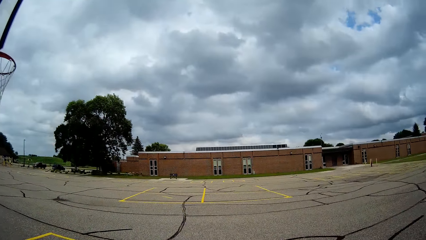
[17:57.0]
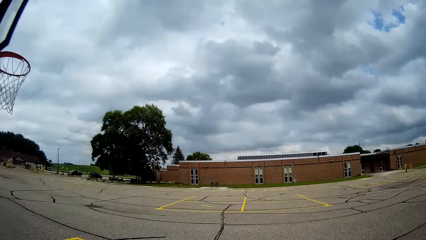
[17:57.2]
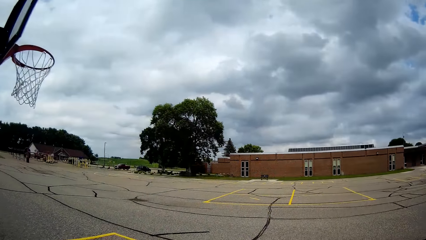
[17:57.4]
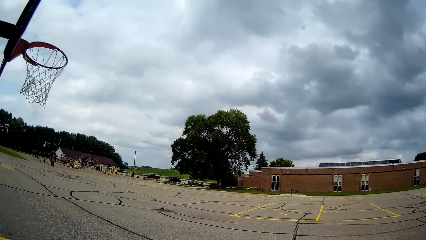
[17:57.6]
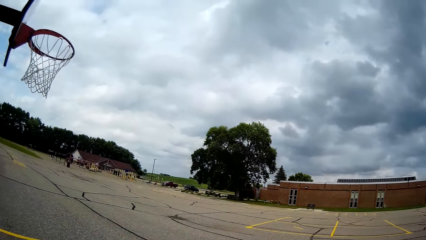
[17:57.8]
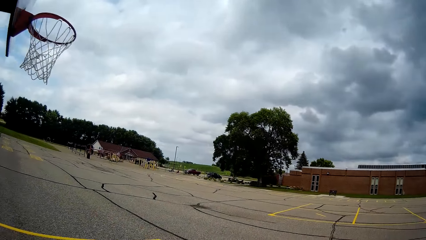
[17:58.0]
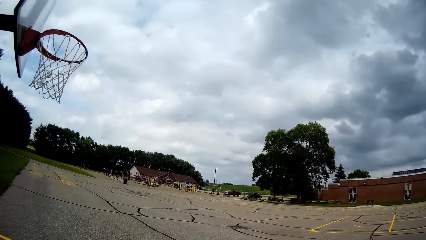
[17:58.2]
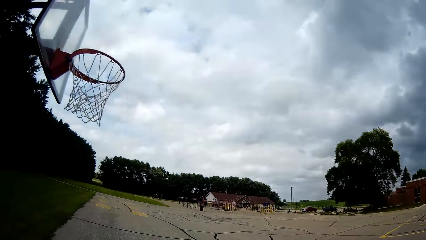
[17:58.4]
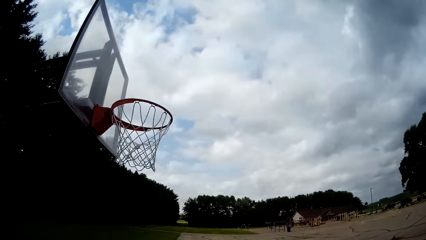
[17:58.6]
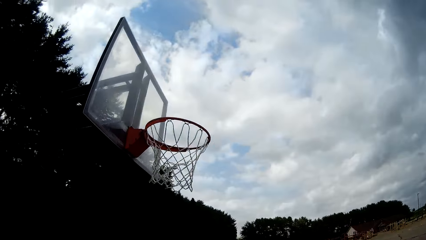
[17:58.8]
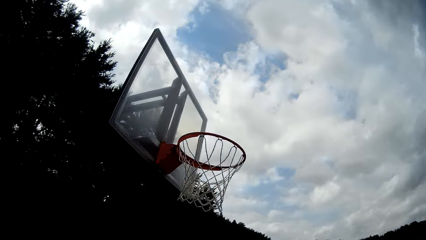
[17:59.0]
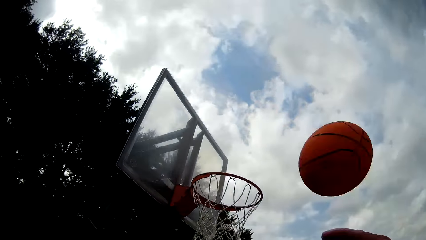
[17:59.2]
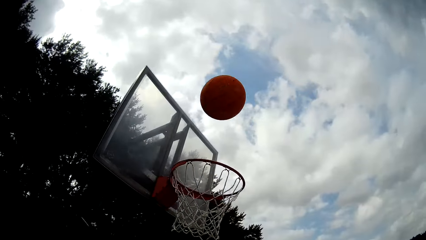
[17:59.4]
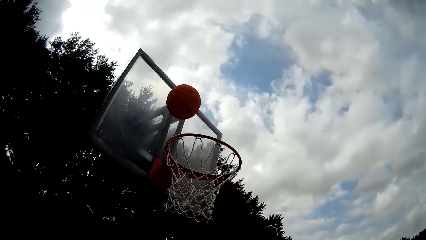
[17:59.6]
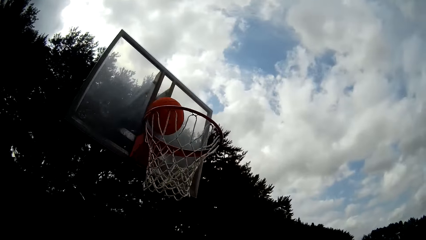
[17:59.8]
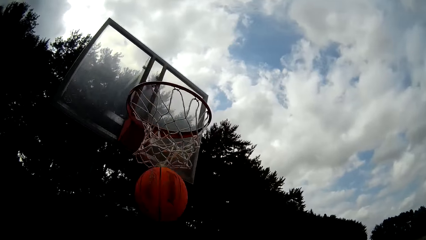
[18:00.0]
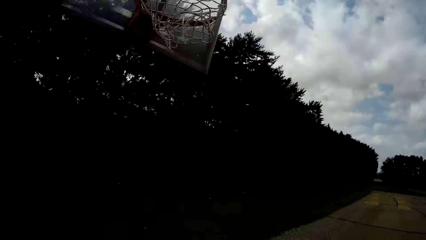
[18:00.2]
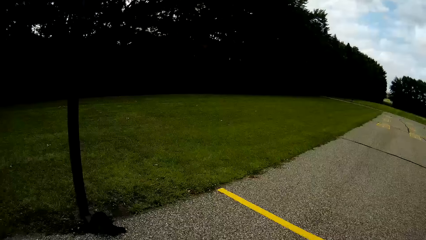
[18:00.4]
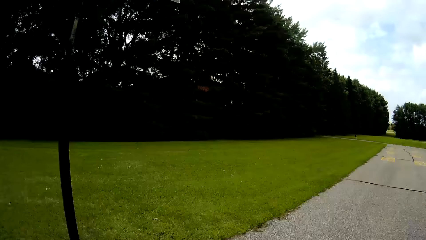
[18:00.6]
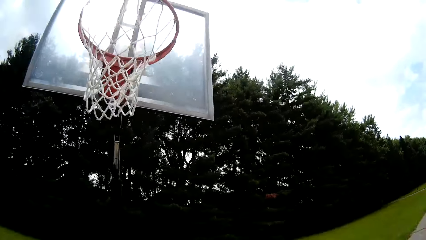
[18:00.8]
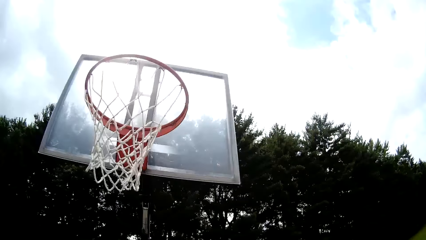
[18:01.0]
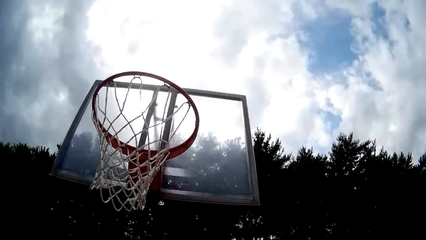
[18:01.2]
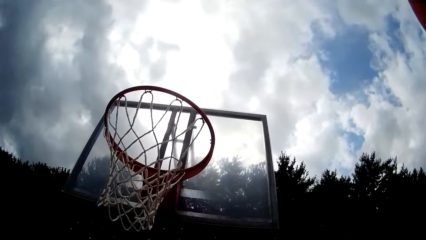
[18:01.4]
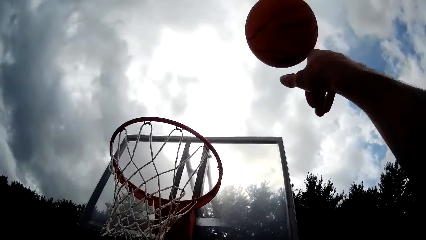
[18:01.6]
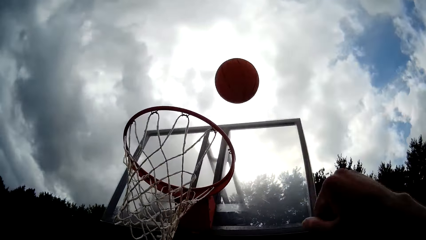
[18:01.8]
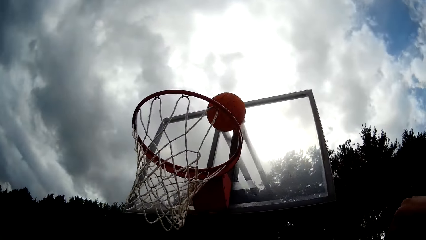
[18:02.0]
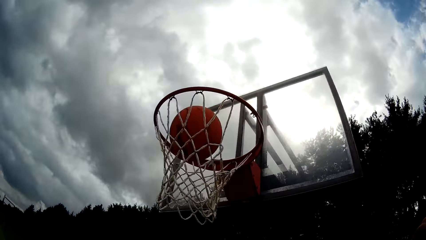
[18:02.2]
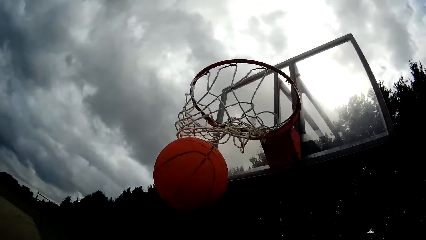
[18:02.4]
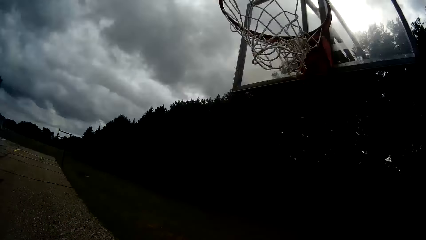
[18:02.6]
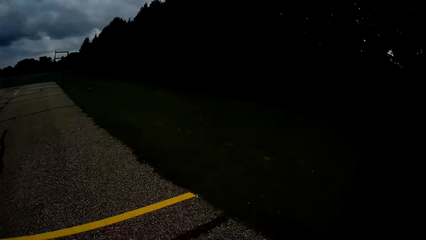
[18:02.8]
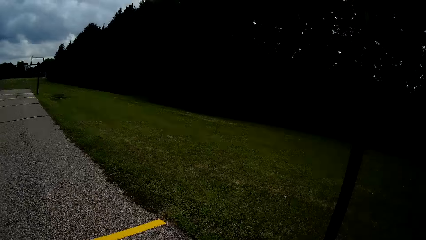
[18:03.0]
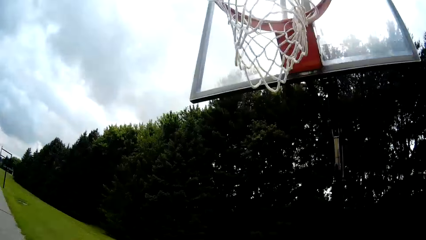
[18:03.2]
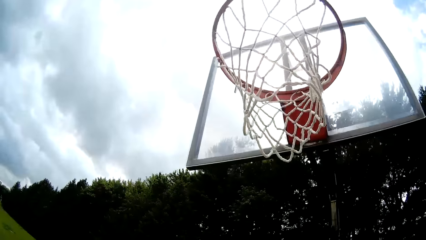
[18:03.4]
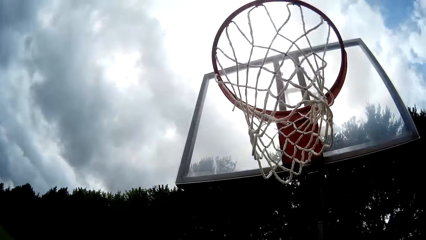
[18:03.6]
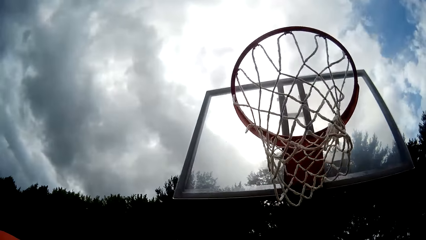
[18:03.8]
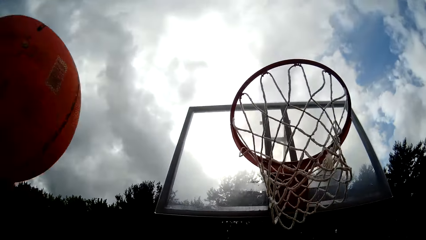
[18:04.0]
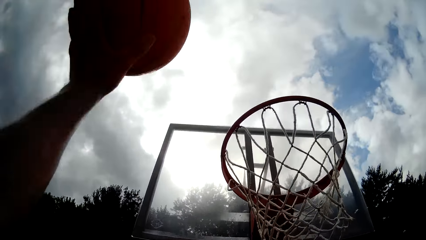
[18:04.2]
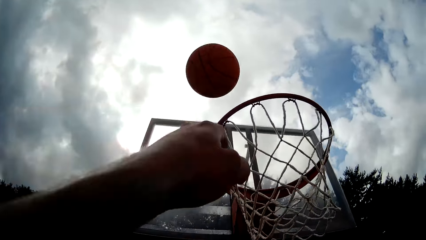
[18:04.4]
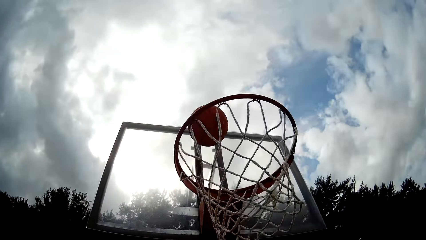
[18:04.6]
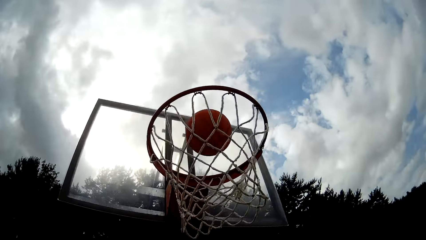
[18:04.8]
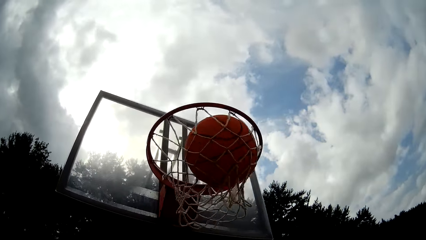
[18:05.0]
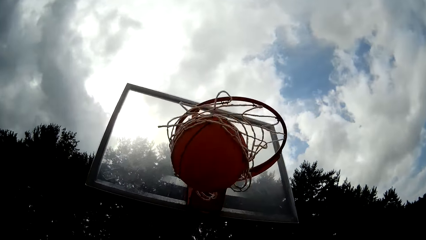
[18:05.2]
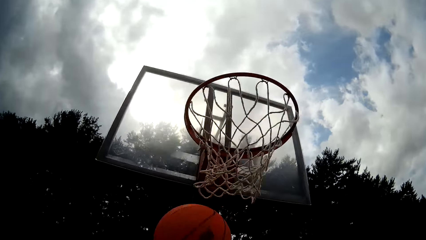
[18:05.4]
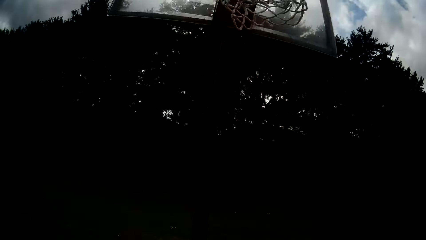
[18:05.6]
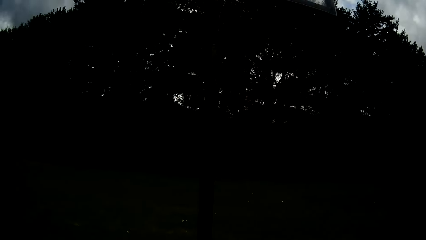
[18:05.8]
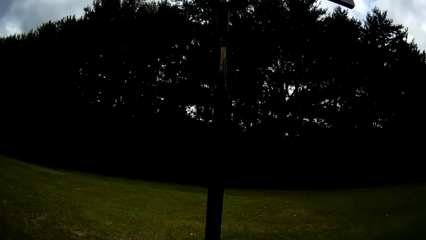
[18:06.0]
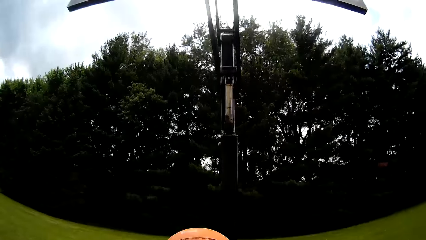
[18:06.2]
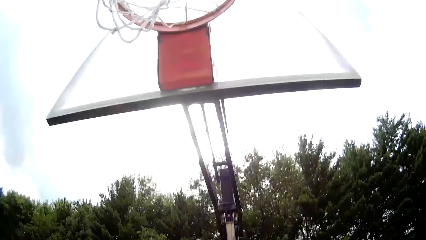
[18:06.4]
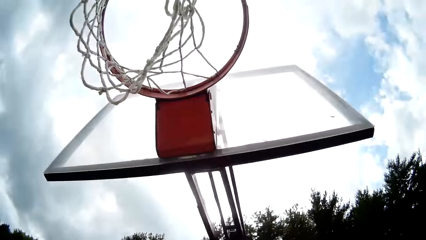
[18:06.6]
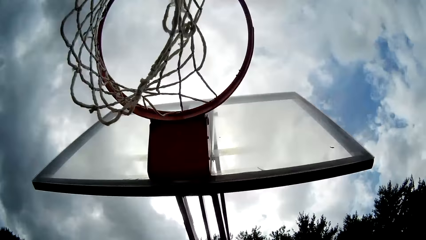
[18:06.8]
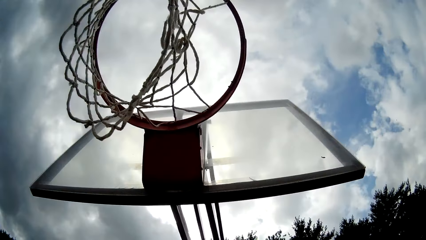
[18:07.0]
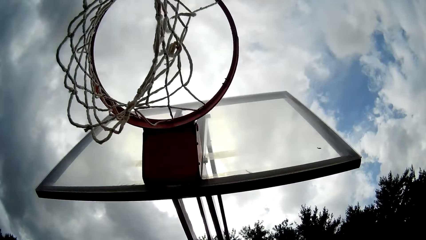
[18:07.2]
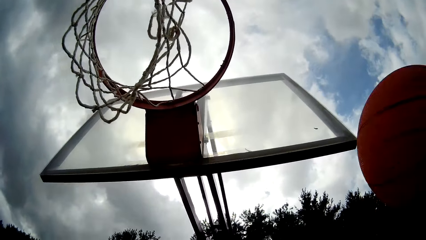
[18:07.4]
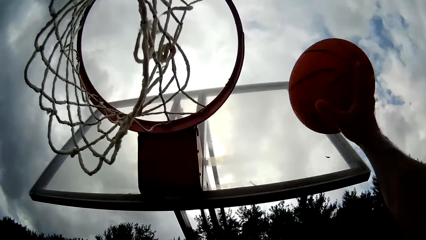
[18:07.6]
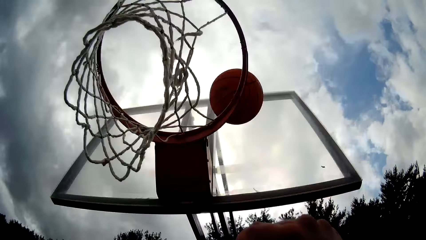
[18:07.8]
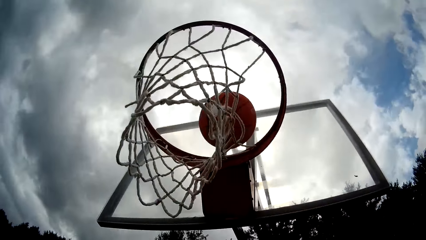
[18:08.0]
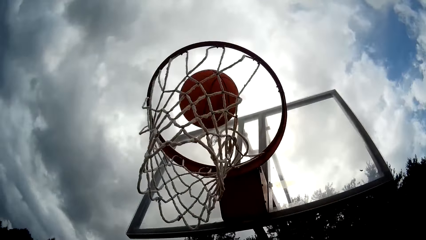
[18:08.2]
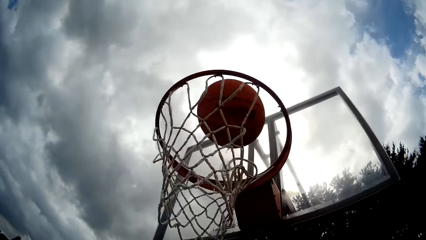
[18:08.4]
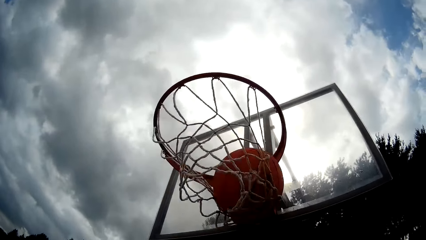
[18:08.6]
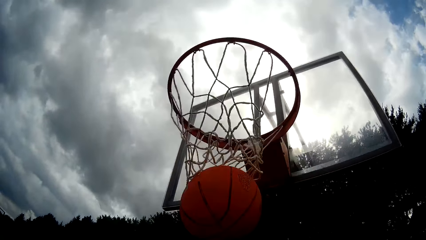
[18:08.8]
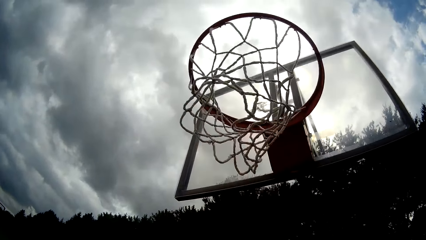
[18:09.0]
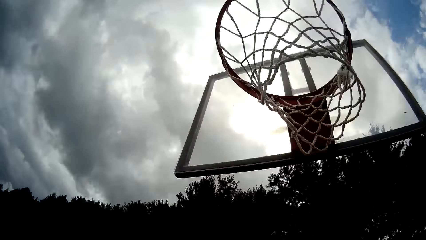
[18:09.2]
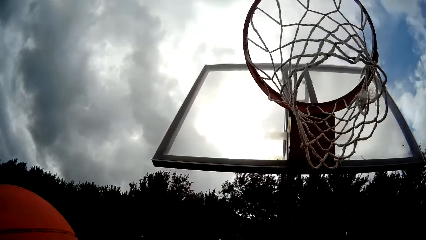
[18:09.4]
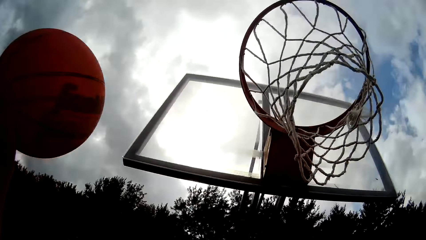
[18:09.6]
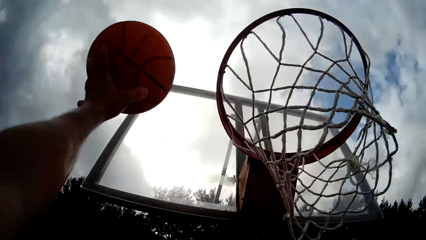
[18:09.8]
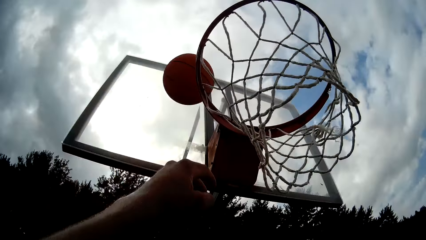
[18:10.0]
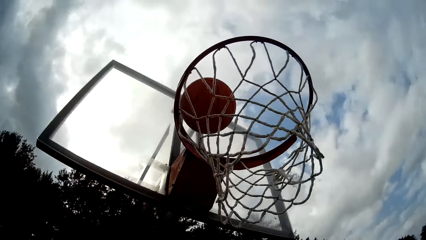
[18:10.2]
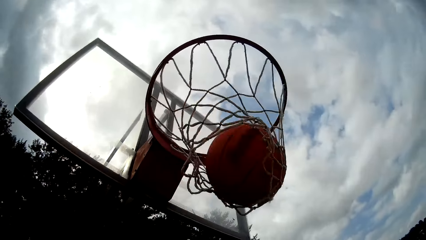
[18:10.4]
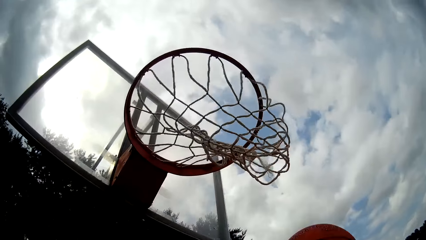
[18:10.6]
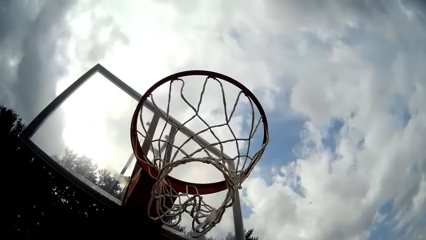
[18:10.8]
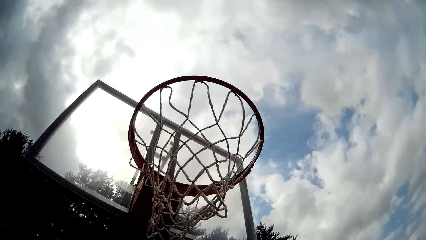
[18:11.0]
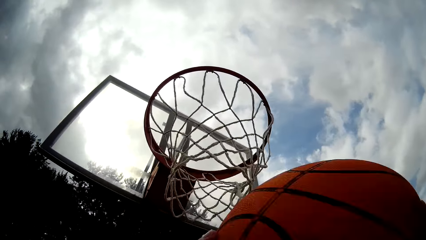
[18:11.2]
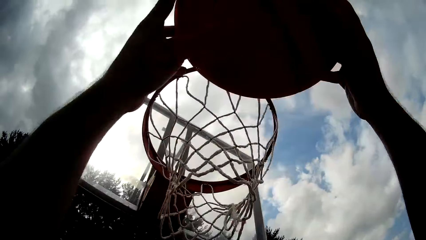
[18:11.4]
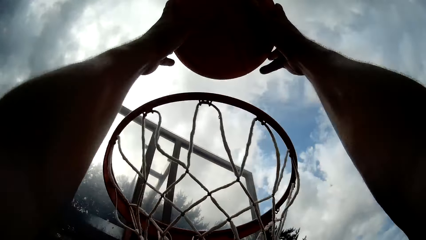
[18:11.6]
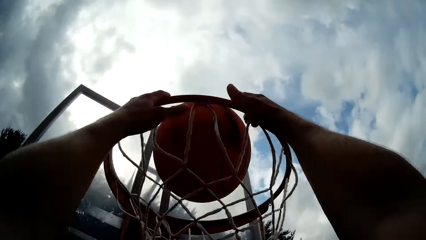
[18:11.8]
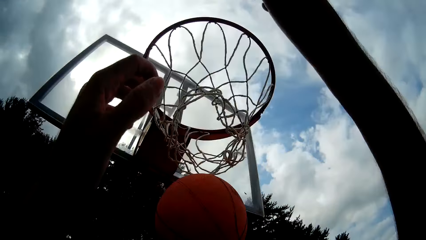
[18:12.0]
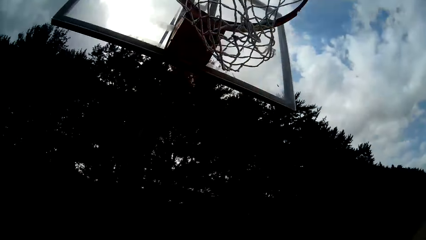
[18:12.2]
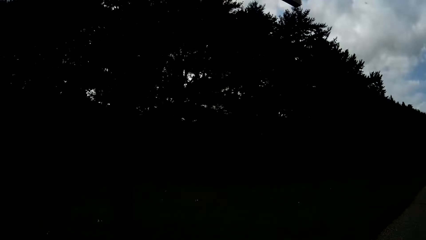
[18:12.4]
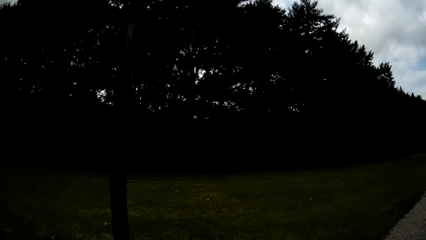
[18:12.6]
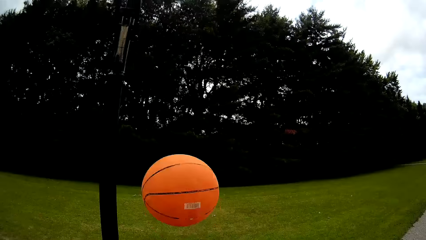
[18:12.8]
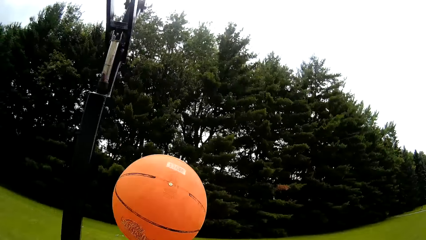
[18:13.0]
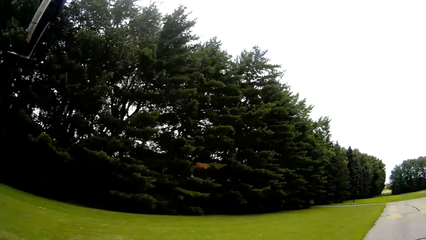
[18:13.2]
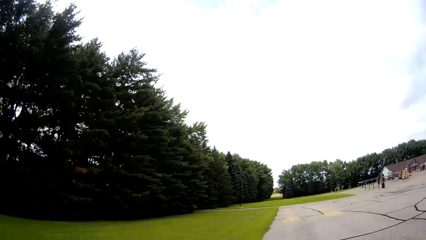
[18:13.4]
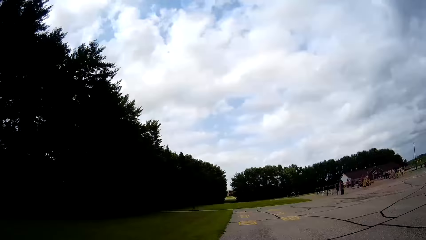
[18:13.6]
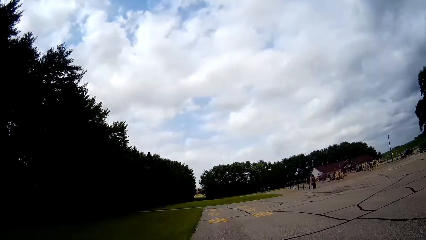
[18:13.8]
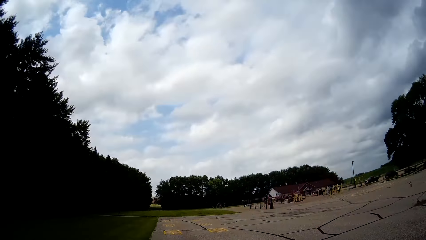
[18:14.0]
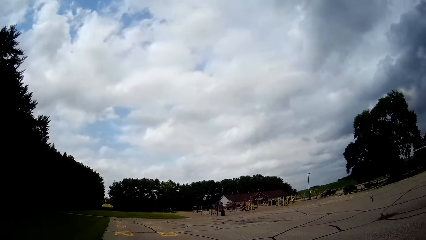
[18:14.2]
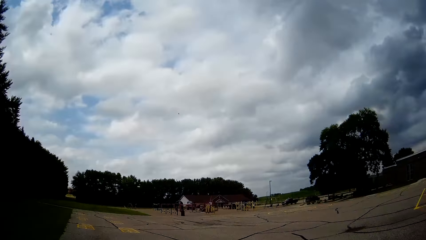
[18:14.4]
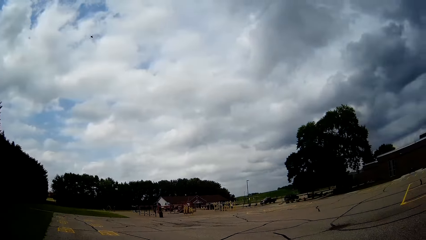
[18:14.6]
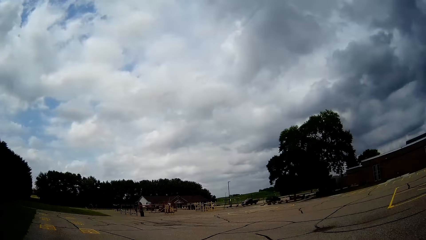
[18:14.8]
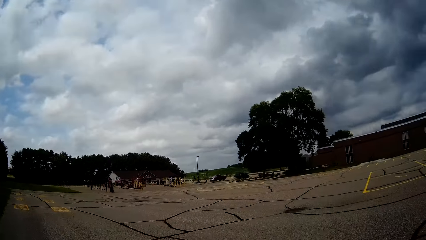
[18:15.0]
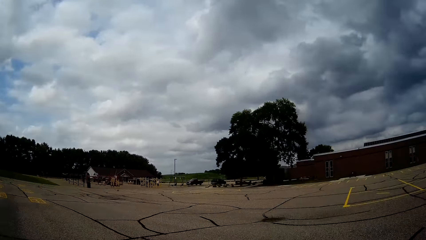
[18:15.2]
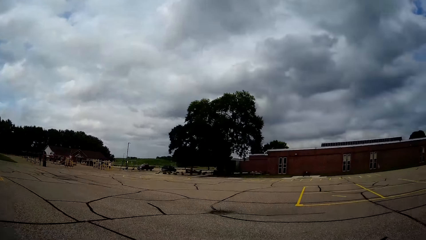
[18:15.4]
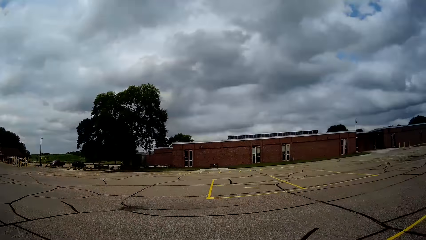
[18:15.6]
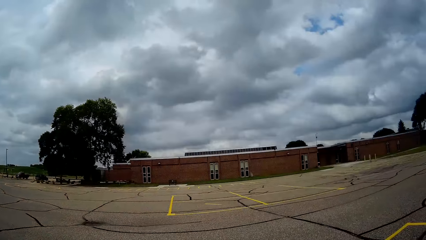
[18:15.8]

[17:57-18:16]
The camera wearer throws the basketball into the hoop net with his right hand. He plays basketball. He catches the basketball with his right hand and throws the basketball into the hoop net with his right hand. He catches the basketball with his left hand and throws the basketball into the hoop net with his left hand. He catches the basketball with his right hand and throws the basketball into the hoop net with his right hand. He catches the basketball with his left hand and throws the basketball into the hoop net with his left hand. He catches the basketball with his right hand and throws the basketball into the hoop net with both hands. He joggles the basketball in his hands.
